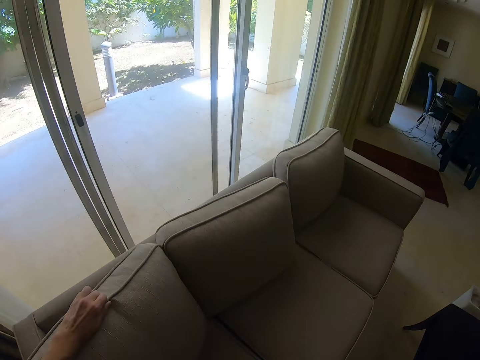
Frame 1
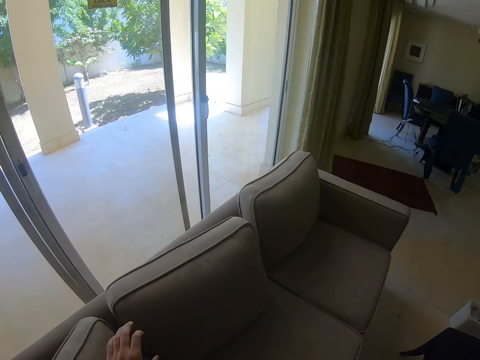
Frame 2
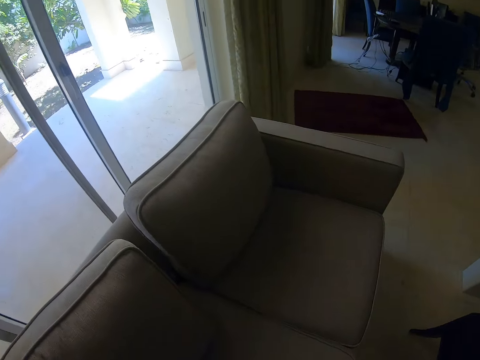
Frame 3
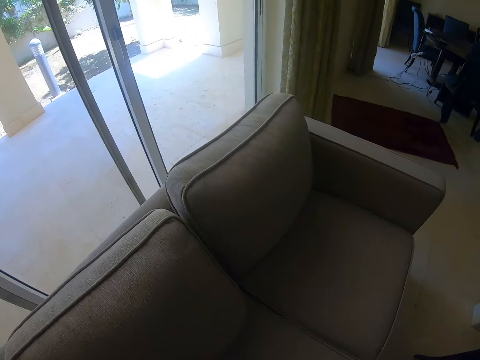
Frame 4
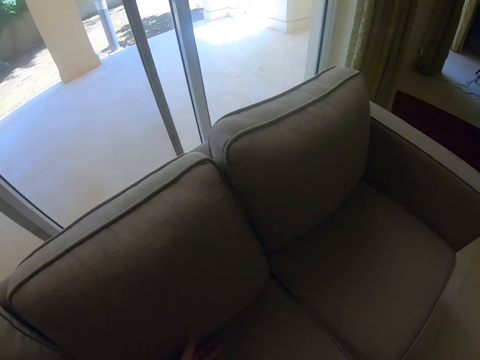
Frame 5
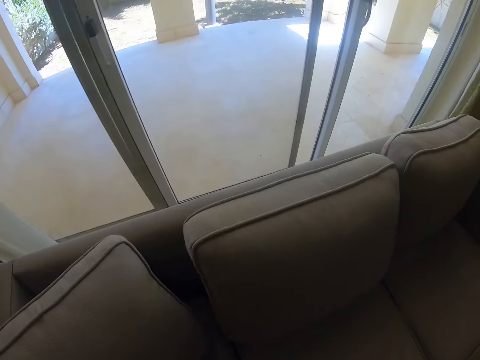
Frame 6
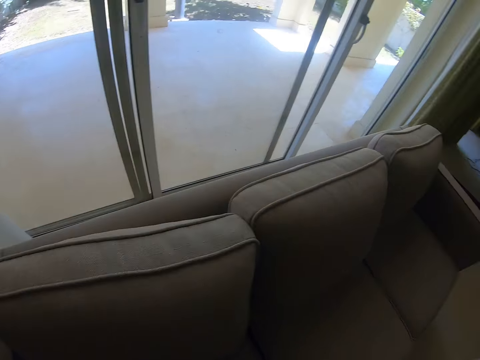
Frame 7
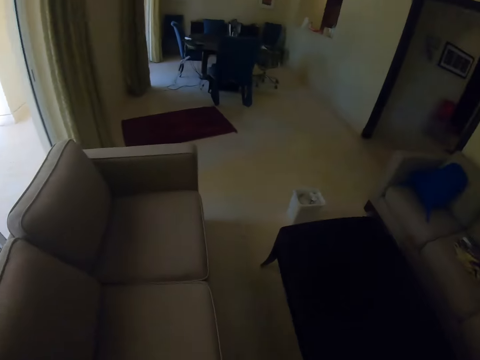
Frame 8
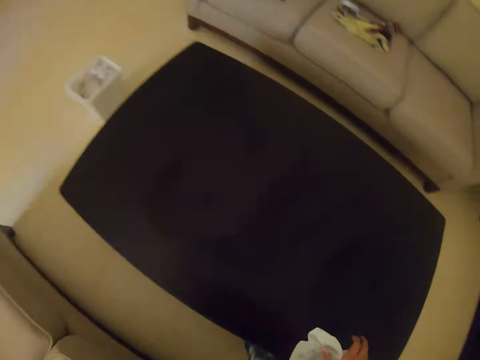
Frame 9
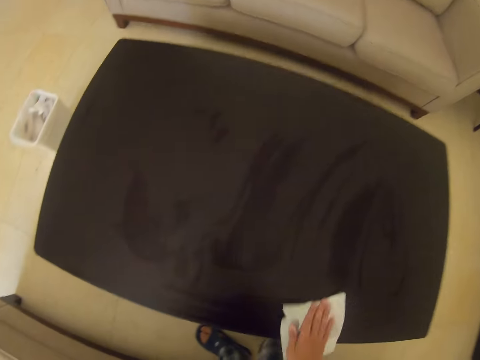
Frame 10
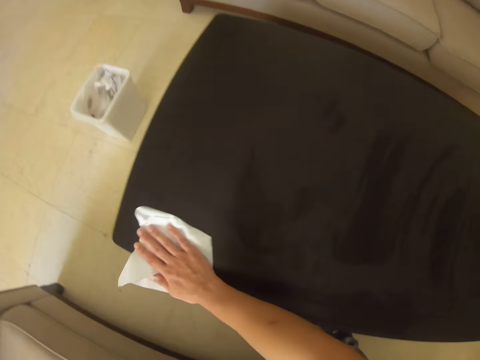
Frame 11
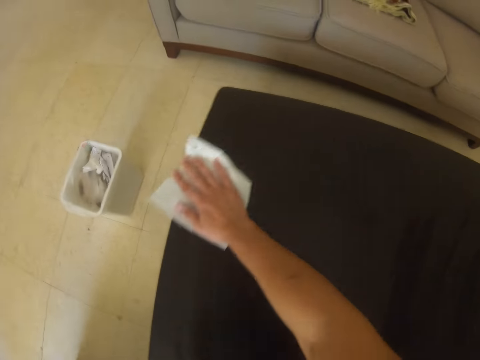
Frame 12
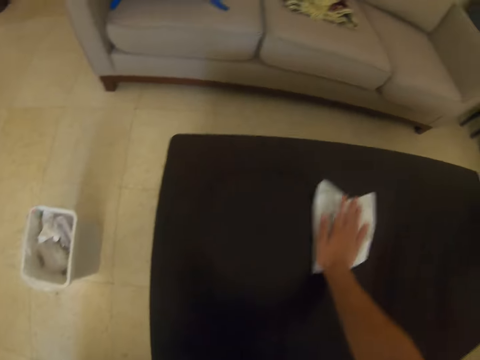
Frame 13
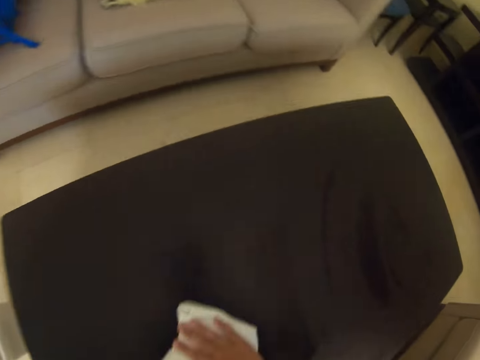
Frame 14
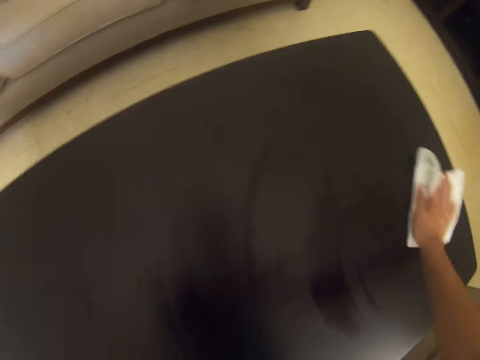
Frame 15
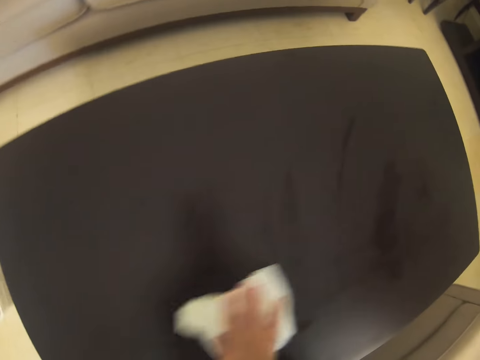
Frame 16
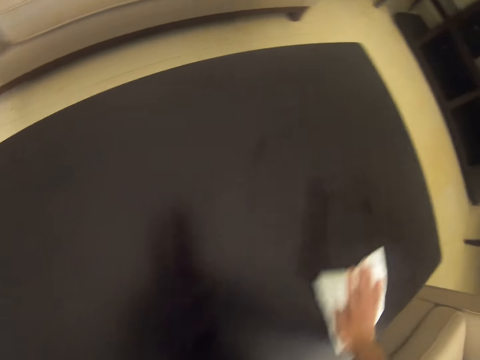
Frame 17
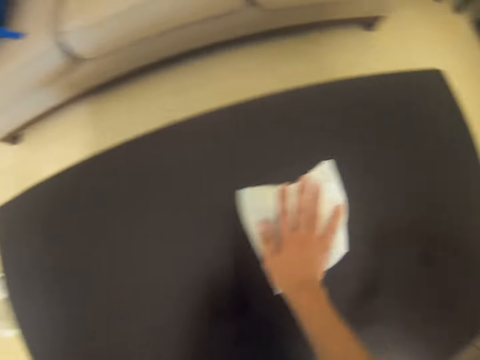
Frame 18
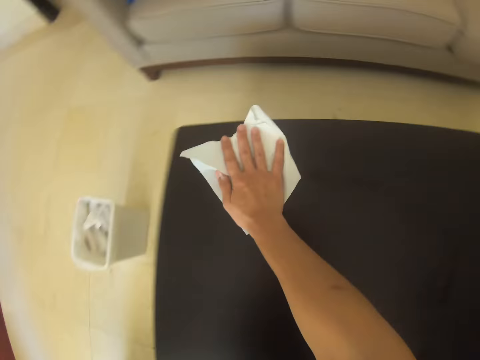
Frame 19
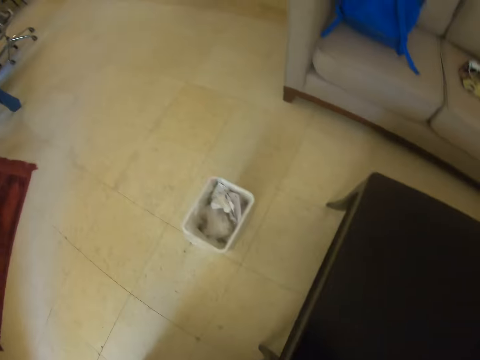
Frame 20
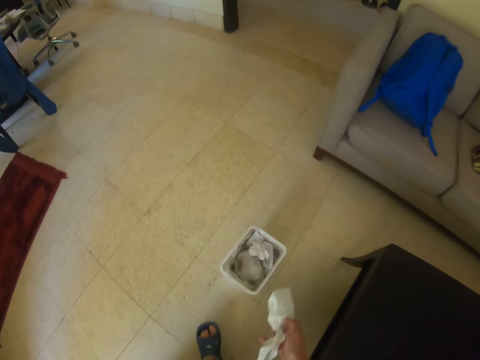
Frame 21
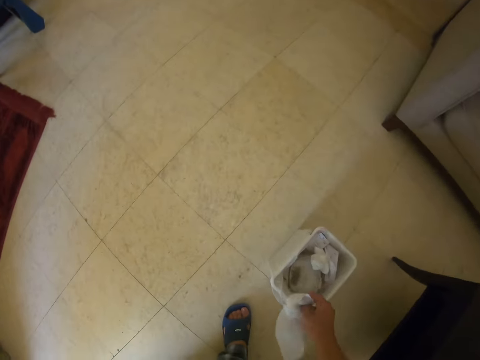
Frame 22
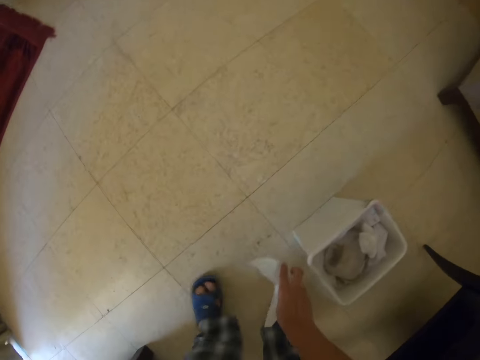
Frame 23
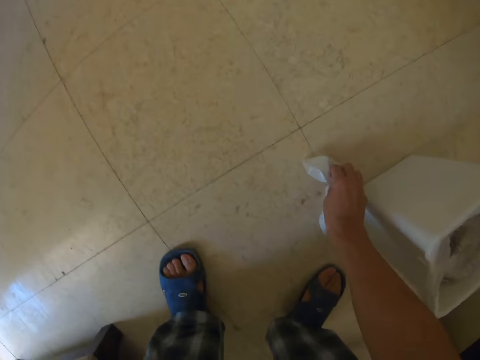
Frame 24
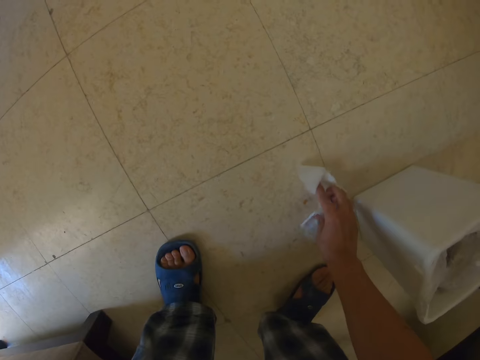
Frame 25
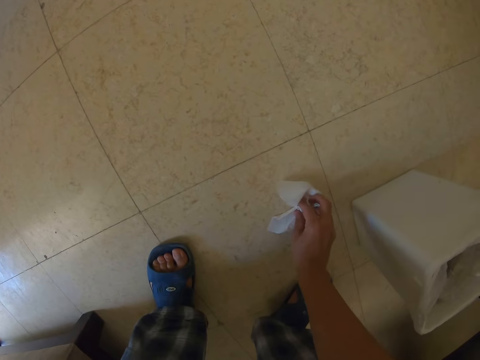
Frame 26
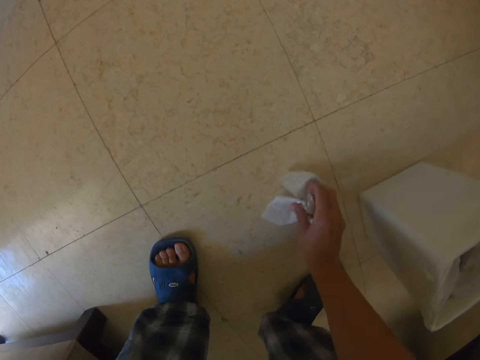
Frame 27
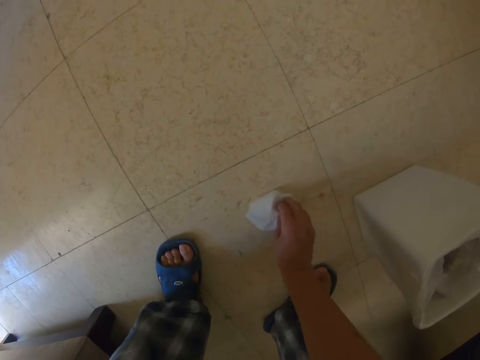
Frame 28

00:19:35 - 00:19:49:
The camera wearer adjusts the pillow on the couch. They turn to the side. They adjust the pillow on the couch. They turn to the side. They wipe the table with a serviette. They turn to the side. They wipe dust on the floor with the serviette.

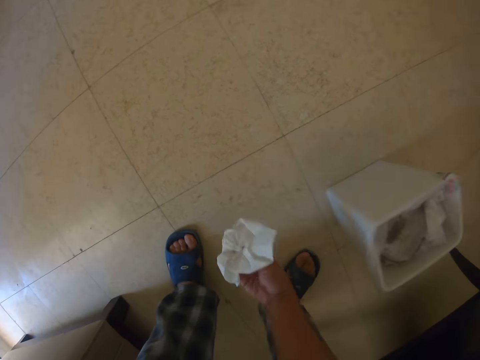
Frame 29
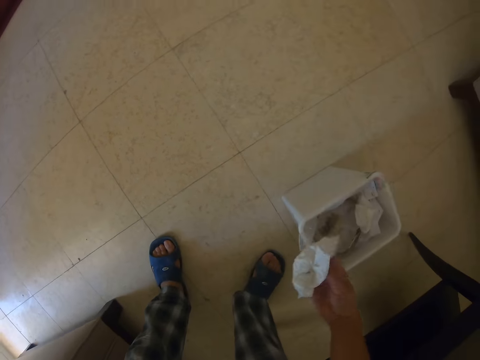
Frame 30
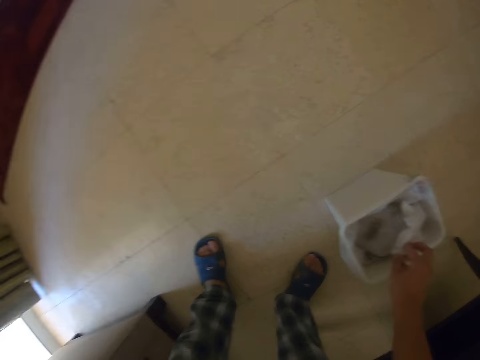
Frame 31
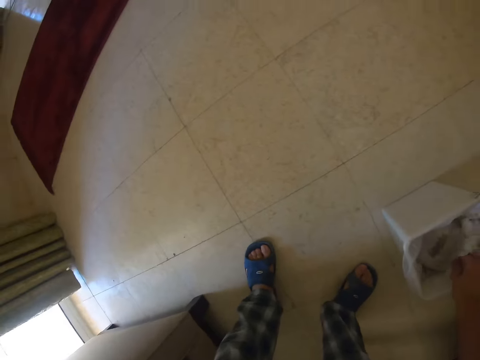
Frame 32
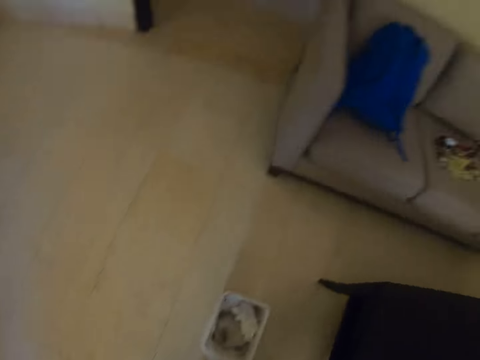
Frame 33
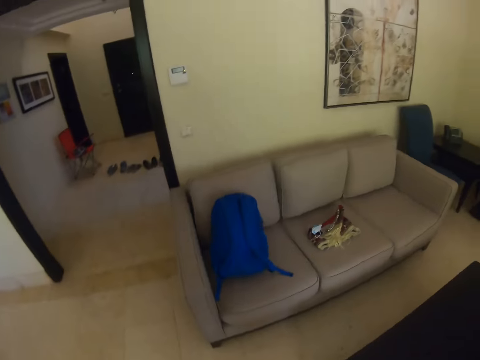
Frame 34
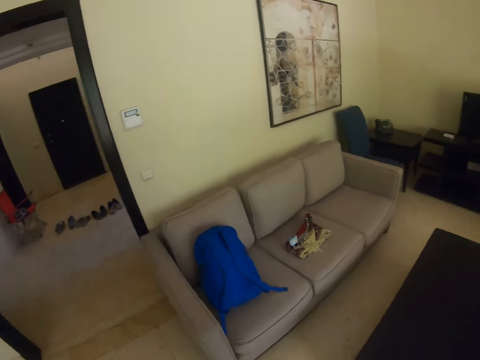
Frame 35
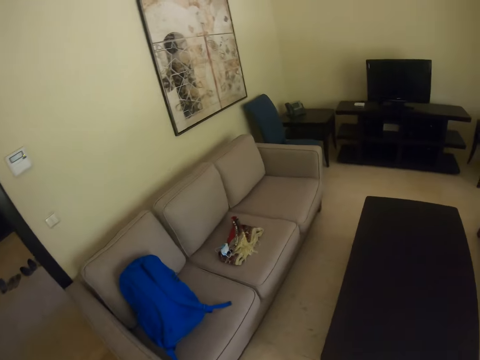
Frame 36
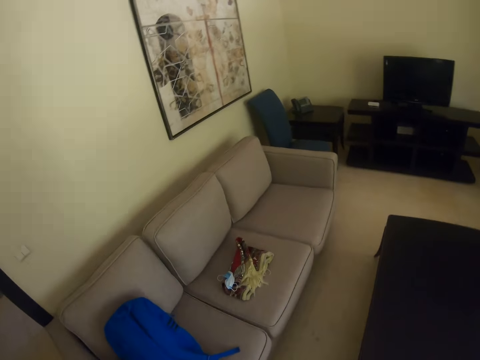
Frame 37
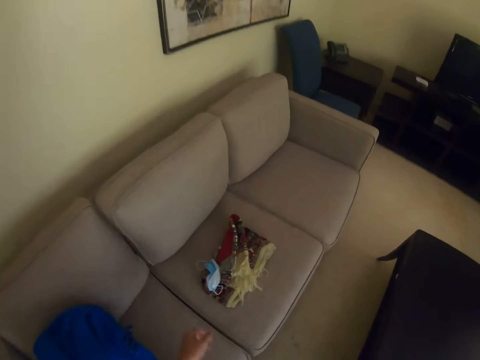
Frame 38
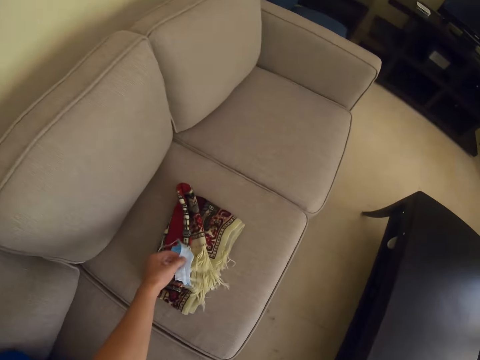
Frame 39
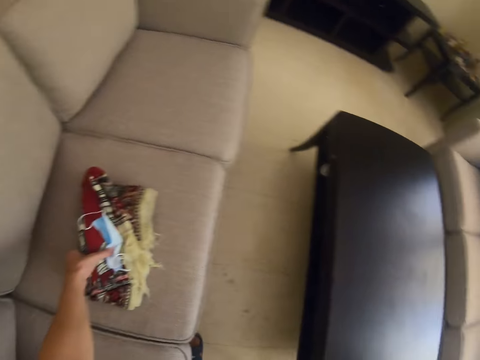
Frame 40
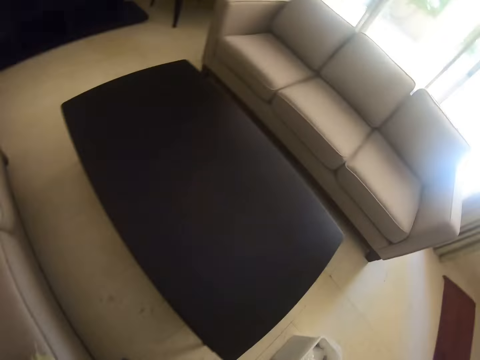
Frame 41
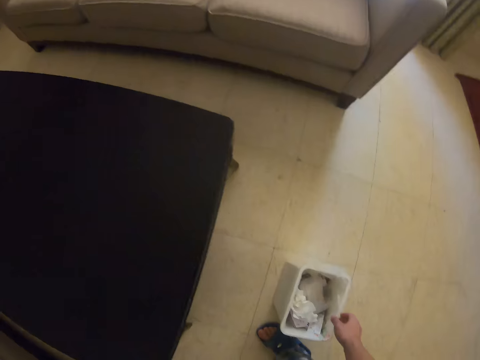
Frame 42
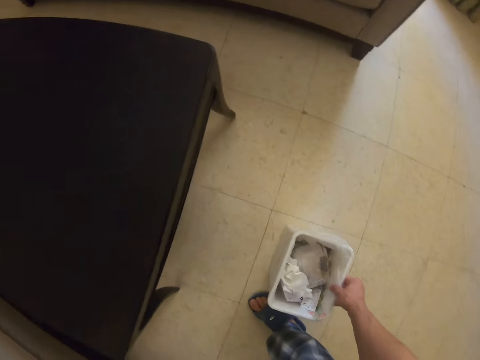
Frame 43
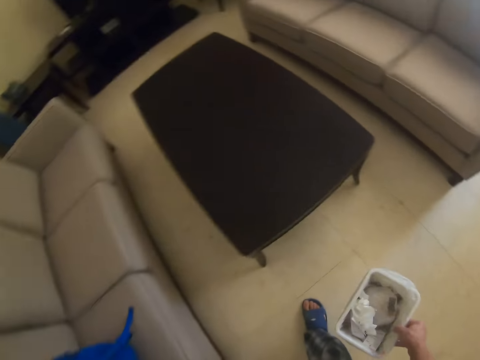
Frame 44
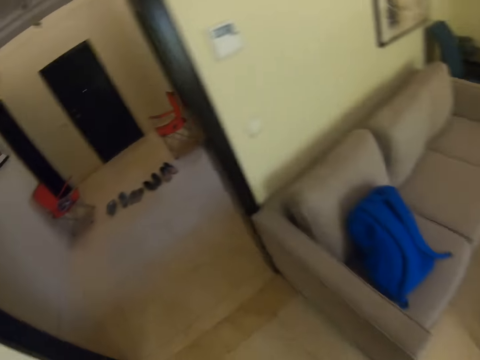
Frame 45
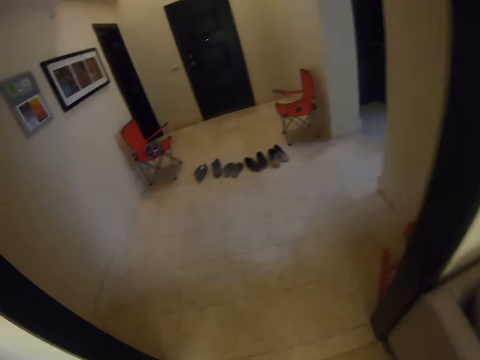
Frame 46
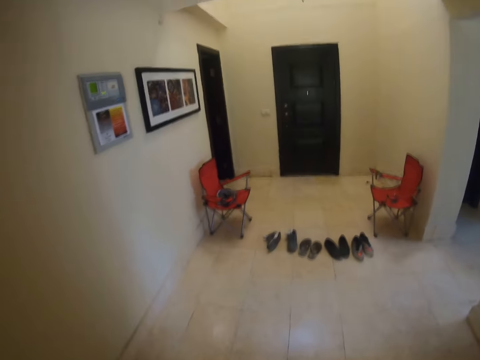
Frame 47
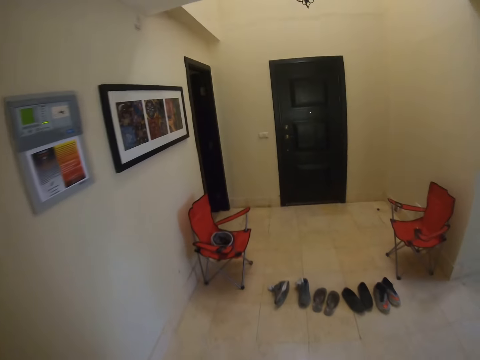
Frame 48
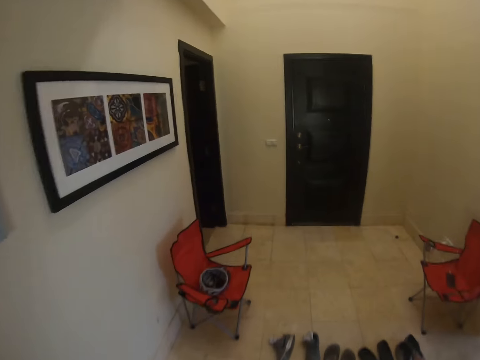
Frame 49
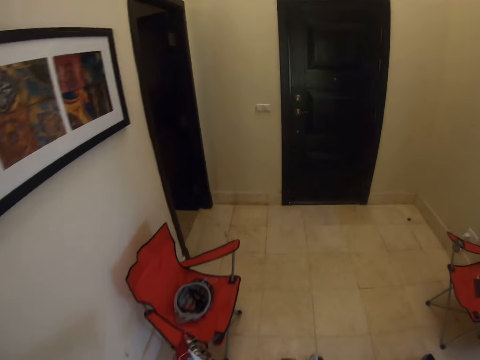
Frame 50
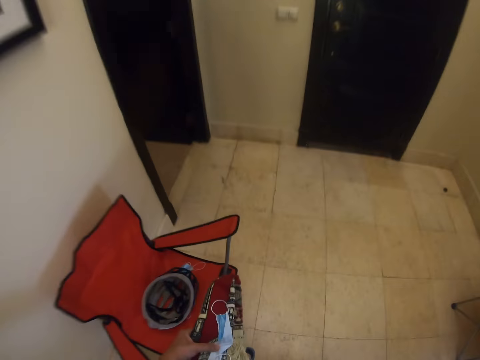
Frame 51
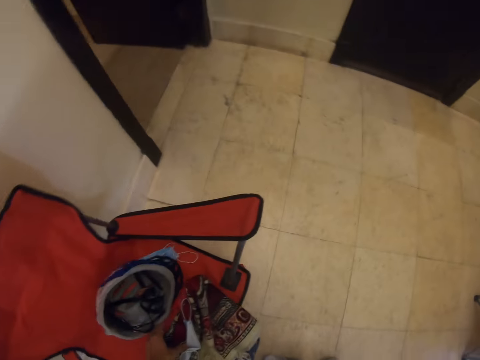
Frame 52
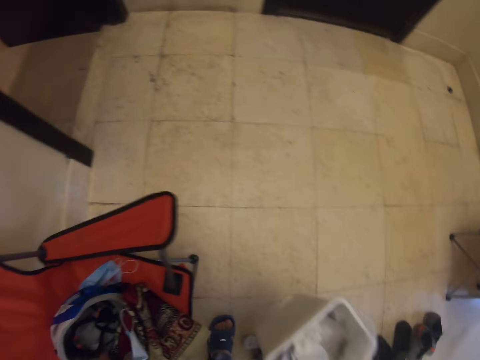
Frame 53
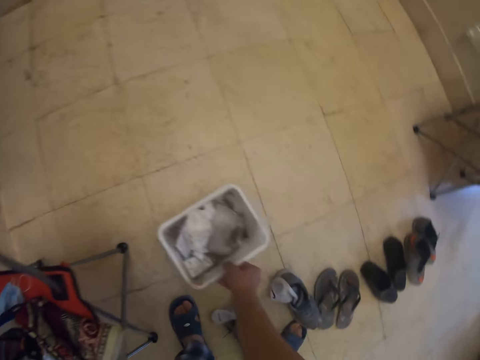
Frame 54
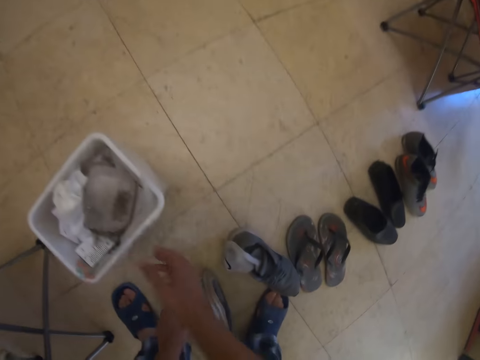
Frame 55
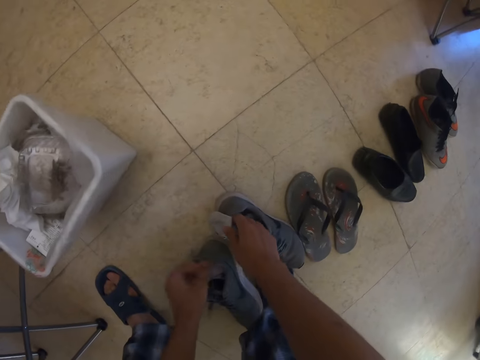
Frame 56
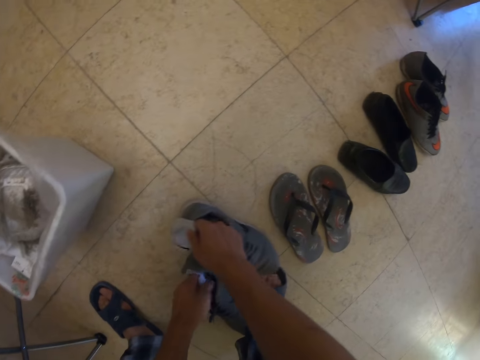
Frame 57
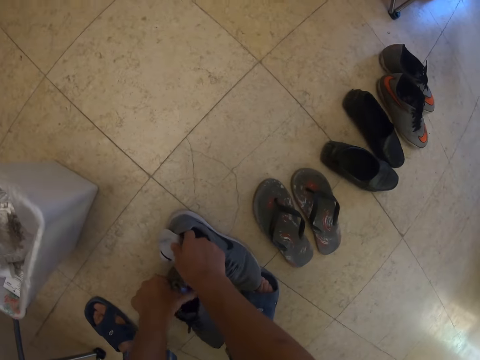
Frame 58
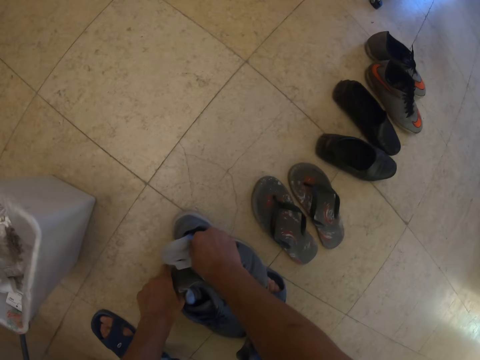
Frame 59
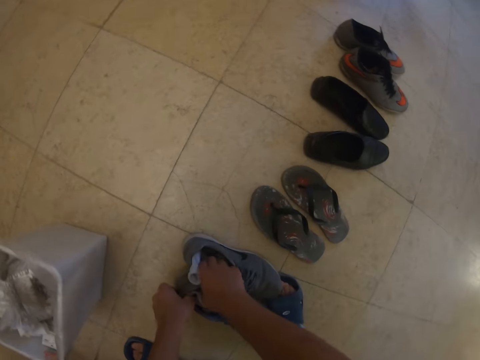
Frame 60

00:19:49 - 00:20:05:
The camera wearer puts the serviette on the dust container. They turn around and walk around. They hold a face mask and a scarf. They pick the mask and a cloth from the sofa. They turn around. They hold the dust container. They pick the container of trash. They turn around and walk around. They put the face mask on the chair. They put the dust container on the floor. They pick a pair of shoes.
